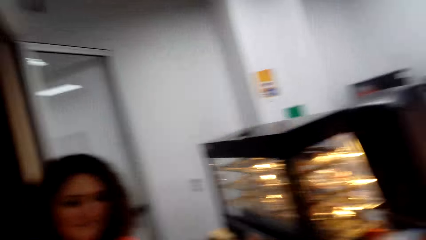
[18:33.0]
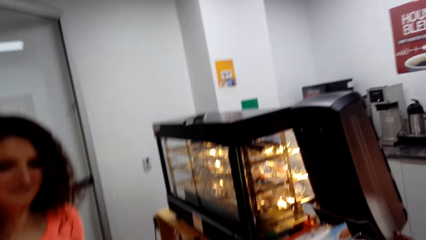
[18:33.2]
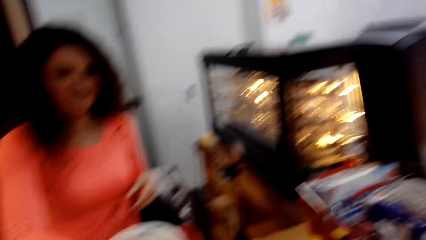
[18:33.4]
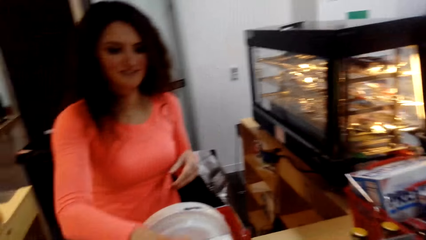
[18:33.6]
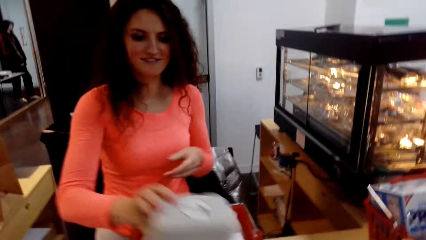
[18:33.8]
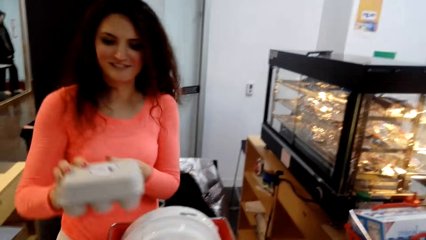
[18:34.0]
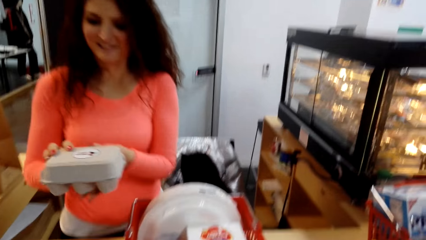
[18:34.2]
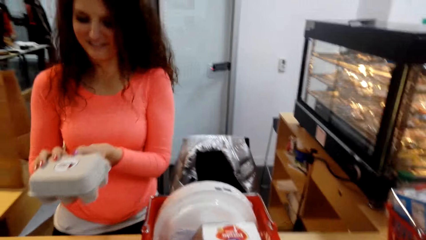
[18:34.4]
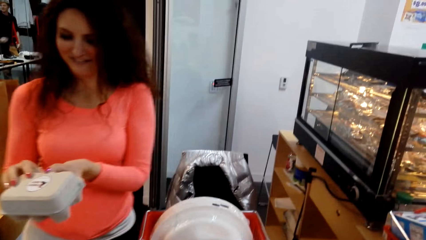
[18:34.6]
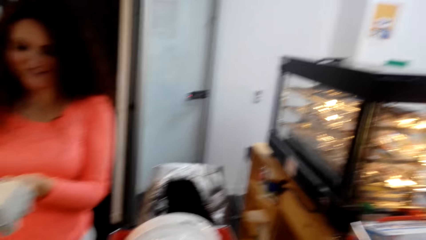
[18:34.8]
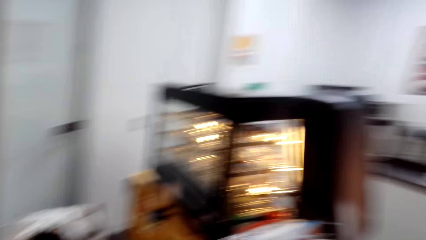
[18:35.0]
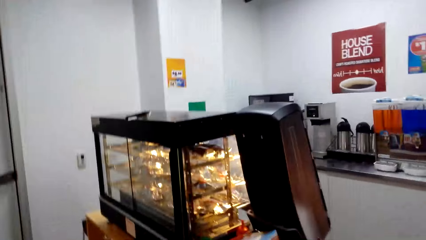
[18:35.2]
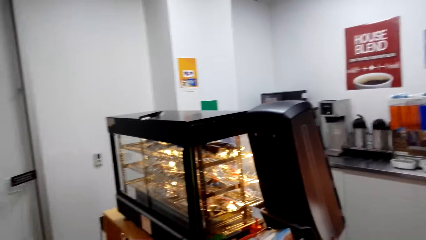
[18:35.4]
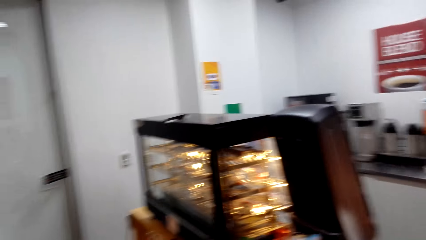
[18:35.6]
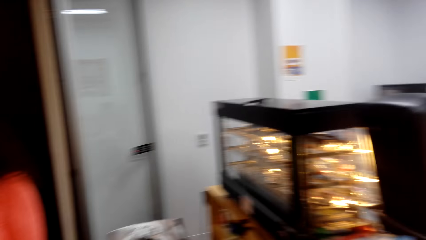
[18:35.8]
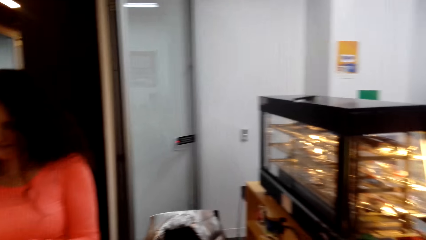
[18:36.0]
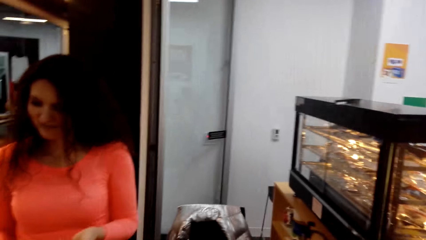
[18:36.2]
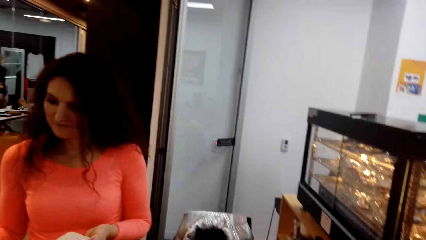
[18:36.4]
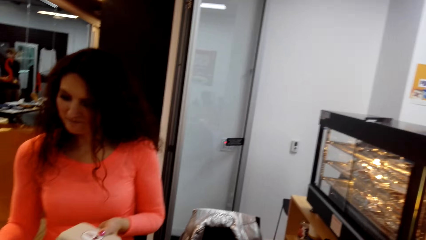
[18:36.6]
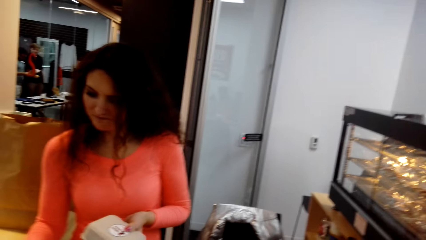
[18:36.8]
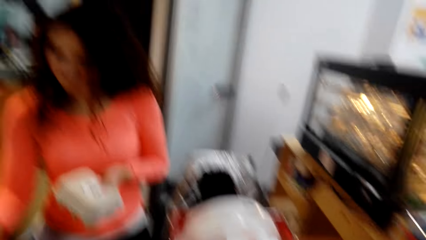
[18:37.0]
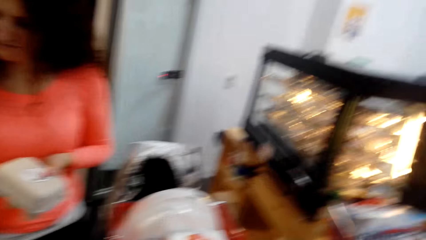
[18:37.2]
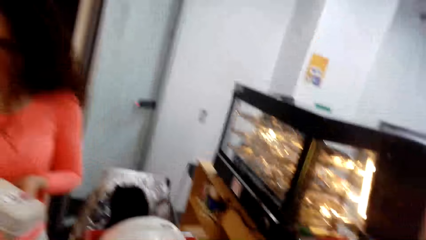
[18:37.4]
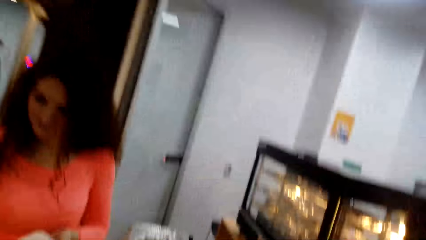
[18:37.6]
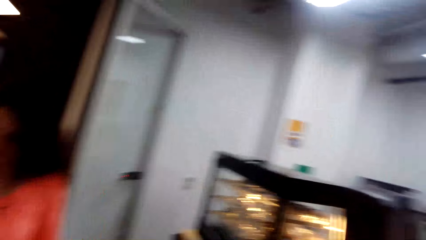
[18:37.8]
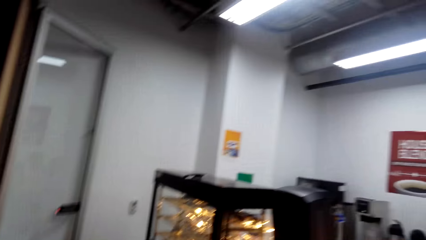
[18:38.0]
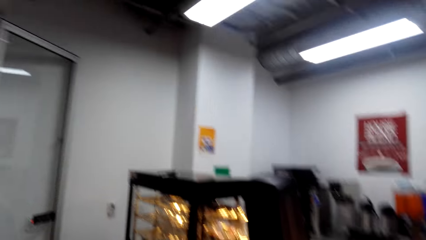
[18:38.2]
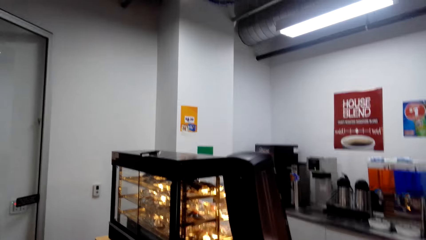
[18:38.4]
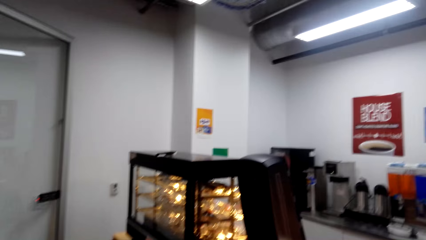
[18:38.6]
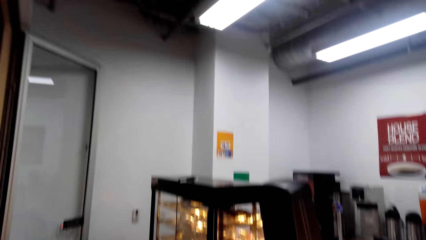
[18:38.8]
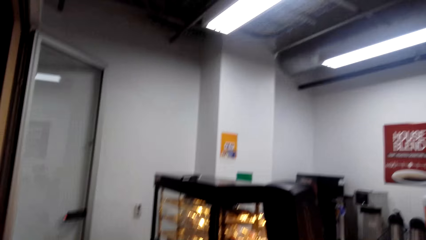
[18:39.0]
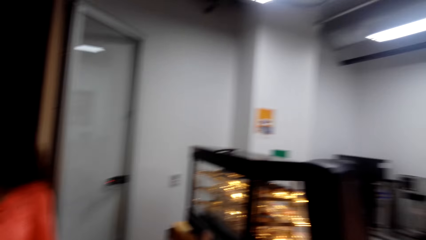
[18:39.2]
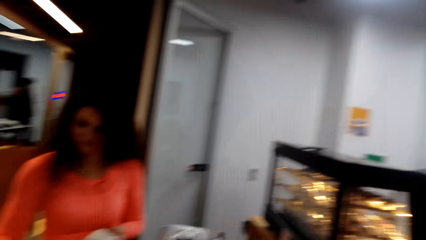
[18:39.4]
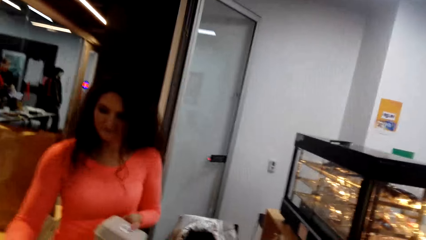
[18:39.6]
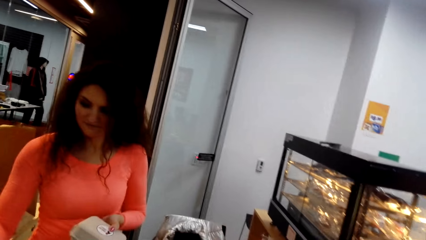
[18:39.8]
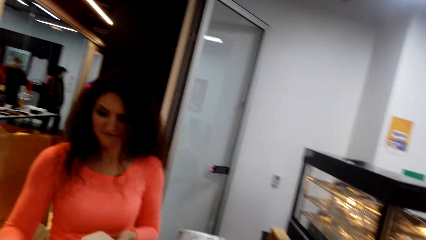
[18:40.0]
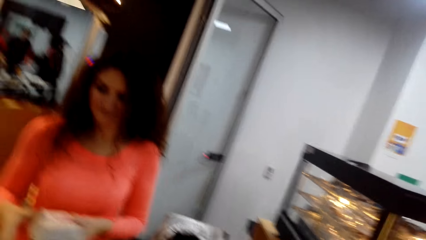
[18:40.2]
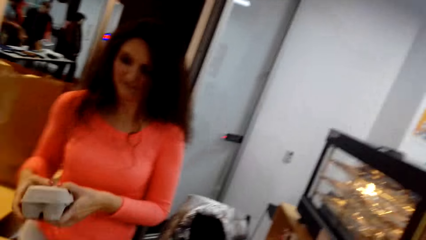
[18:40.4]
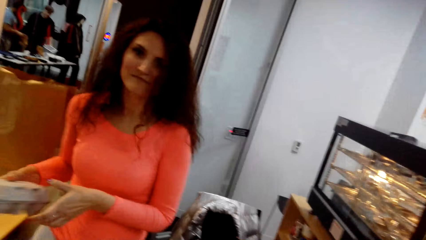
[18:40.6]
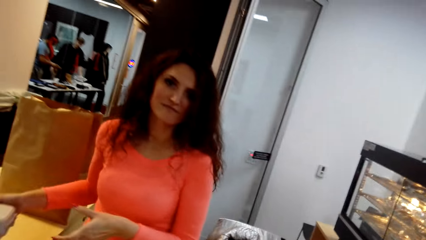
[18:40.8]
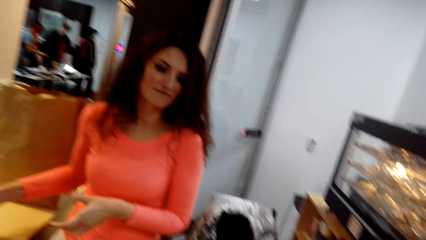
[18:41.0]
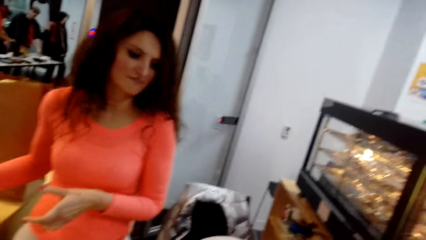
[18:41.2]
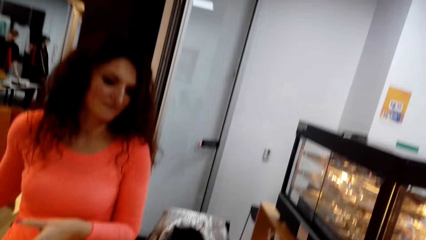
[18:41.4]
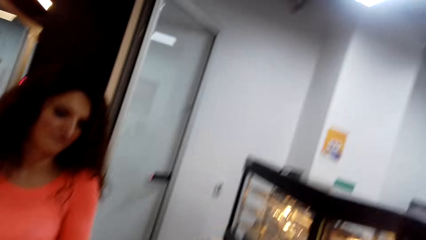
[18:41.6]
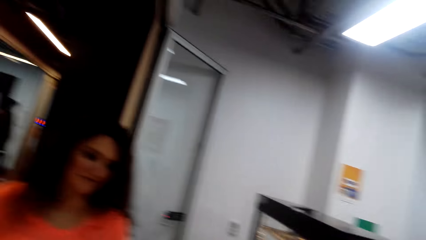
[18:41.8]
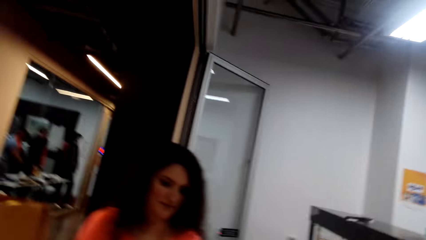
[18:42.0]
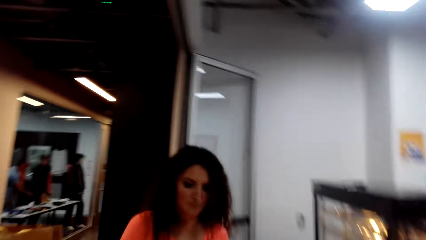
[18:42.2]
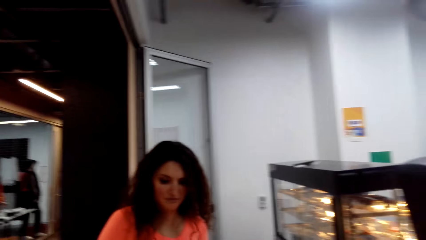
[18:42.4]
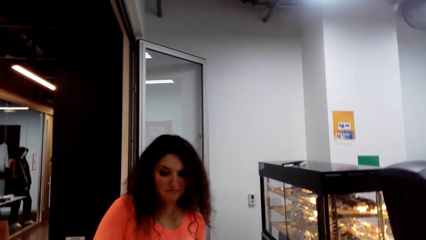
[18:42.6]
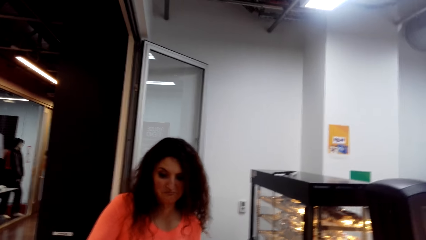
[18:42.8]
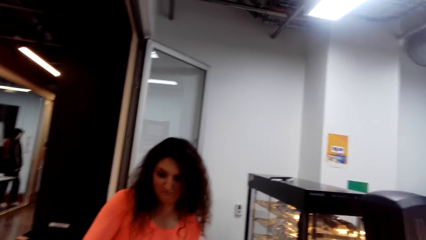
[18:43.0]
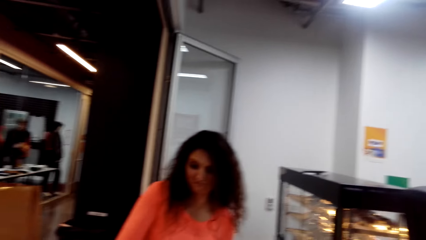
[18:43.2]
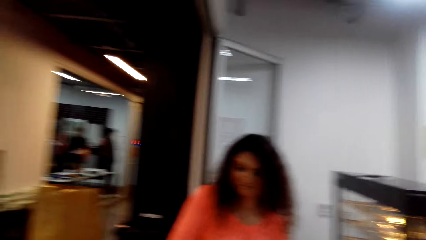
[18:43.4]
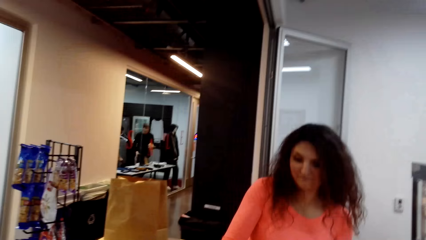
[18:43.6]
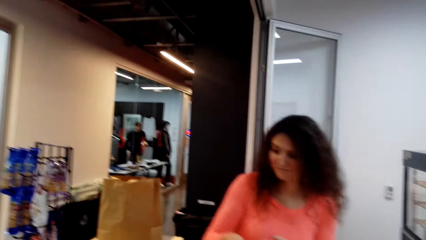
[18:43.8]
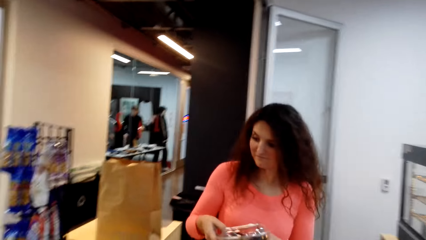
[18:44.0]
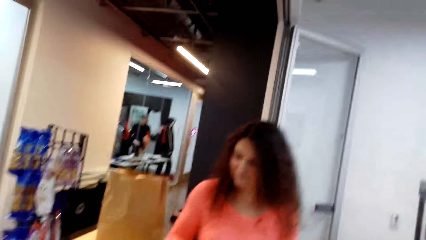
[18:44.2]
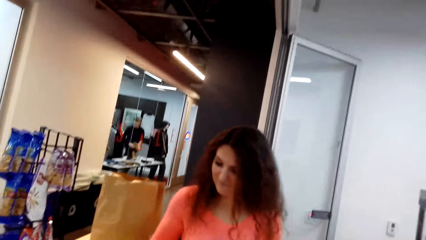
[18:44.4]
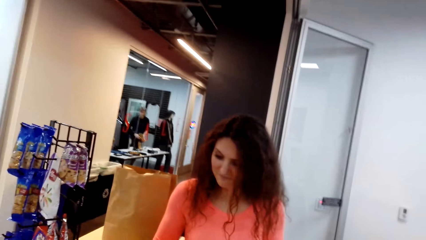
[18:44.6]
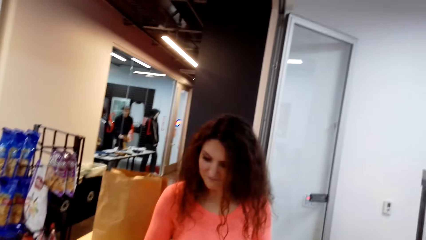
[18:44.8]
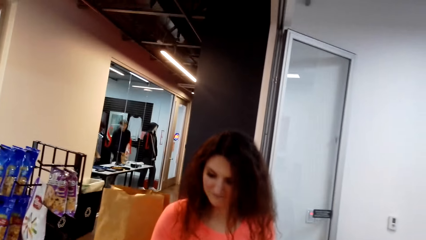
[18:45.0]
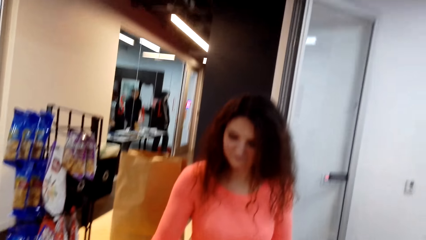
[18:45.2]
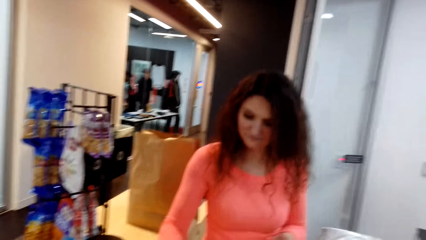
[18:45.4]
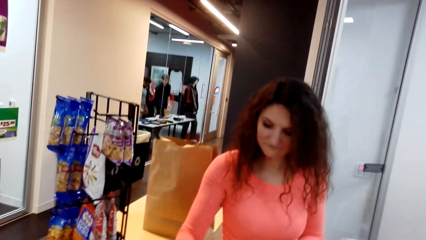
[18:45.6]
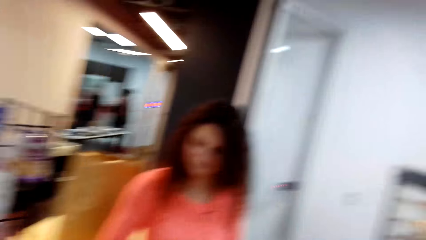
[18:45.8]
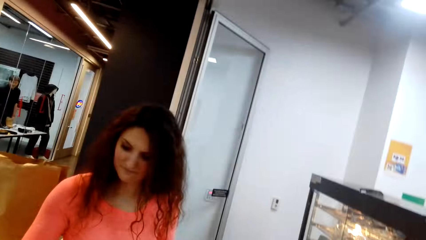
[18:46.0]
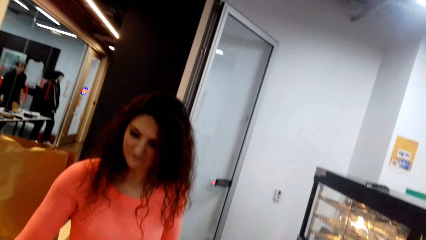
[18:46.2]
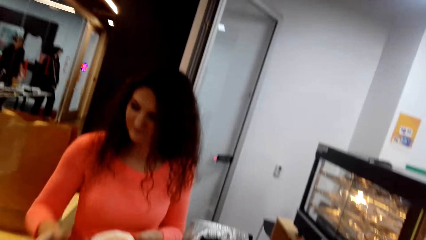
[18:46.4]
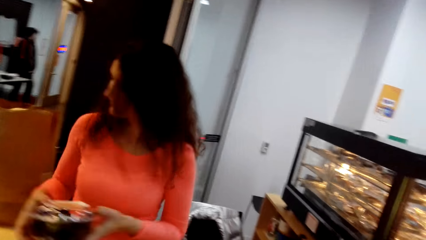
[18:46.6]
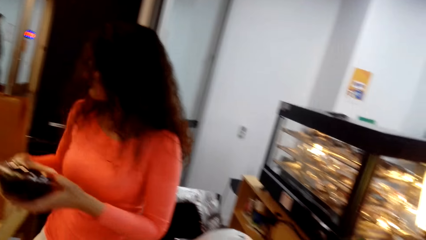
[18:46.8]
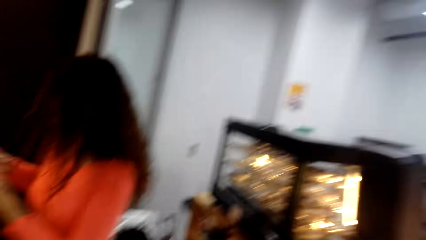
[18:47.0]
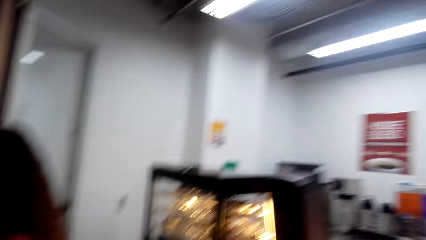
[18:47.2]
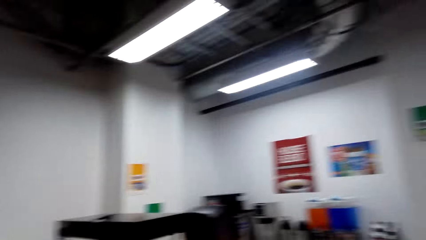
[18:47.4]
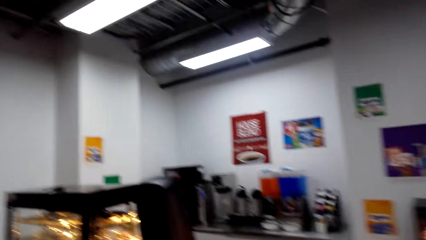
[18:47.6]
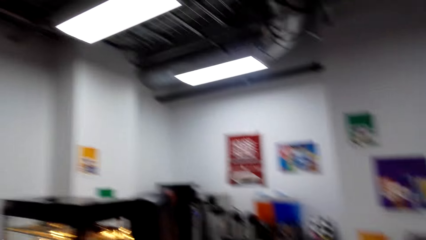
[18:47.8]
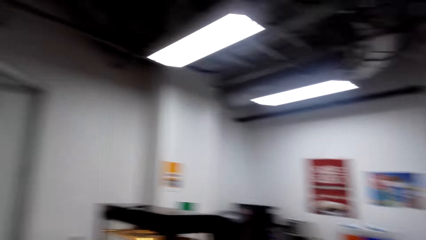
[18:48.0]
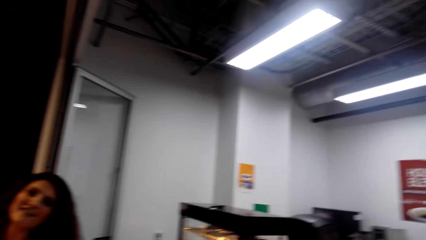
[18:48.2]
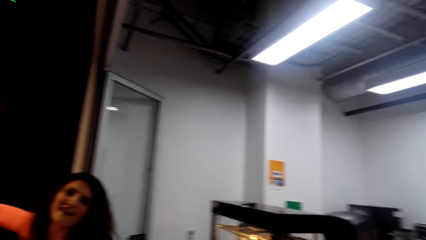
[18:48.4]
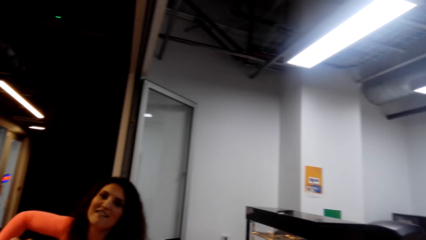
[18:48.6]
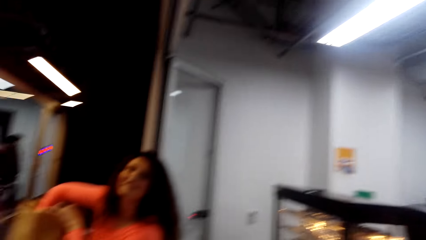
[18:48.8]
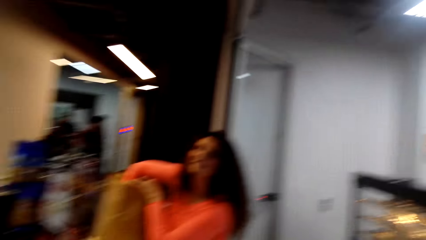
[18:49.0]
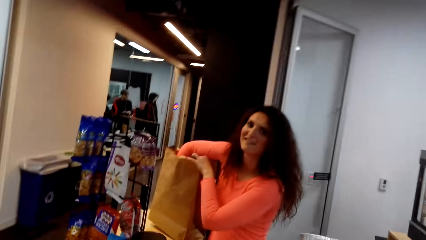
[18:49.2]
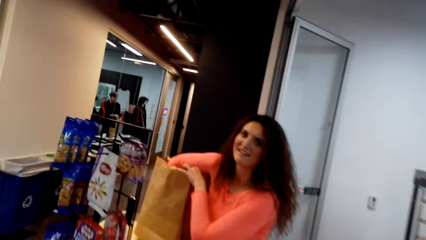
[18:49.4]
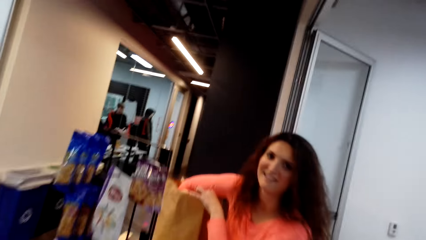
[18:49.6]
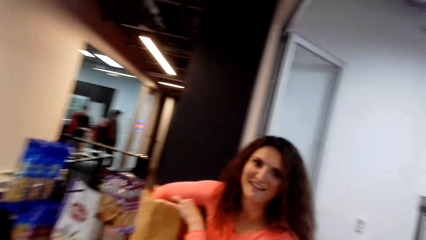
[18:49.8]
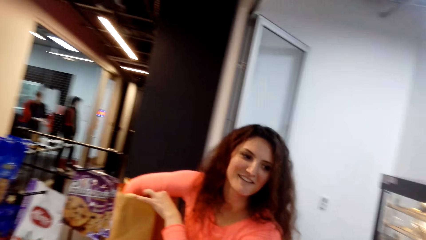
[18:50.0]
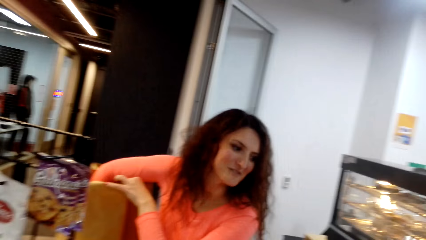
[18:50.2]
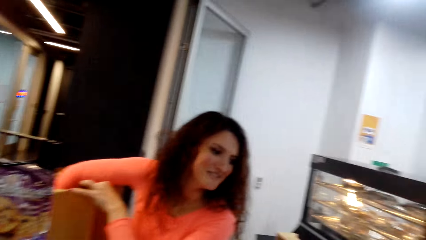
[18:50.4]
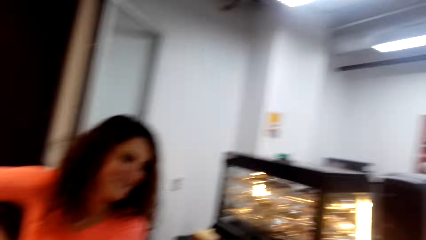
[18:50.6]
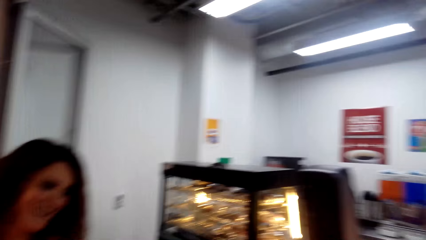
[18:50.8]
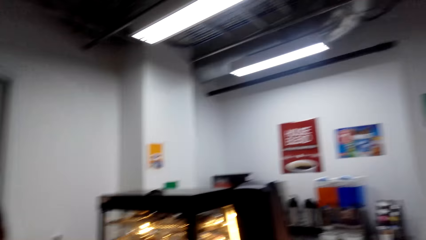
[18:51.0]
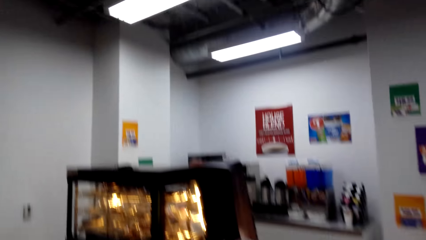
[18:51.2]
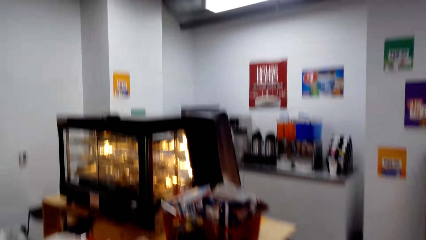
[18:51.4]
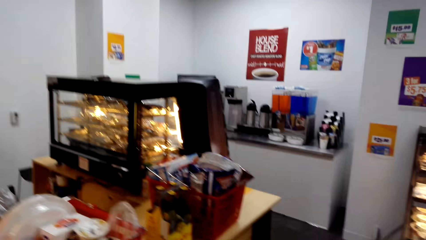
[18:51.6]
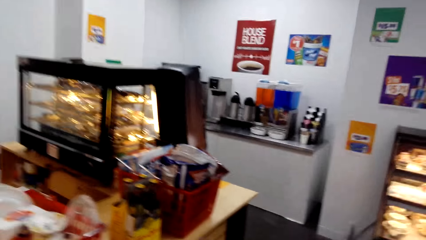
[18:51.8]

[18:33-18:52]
A man holds an egg pack. The camera wearer turns around. The man holds the egg pack. The camera wearer turns around, puts the egg pack on the counter top and turns around. The man turns to the back. The camera wearer turns around. The man puts a hand in the shopping pack. The camera wearer turns around.
